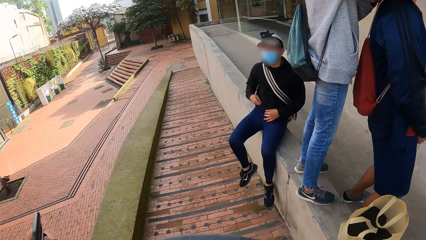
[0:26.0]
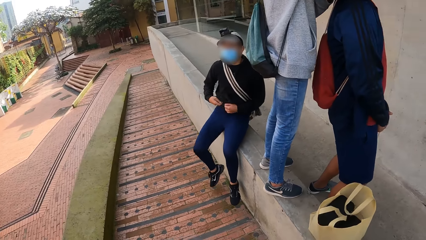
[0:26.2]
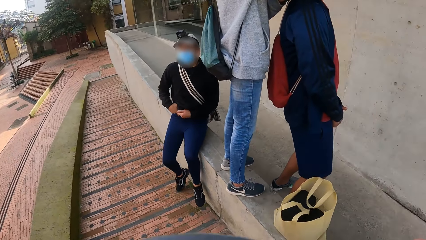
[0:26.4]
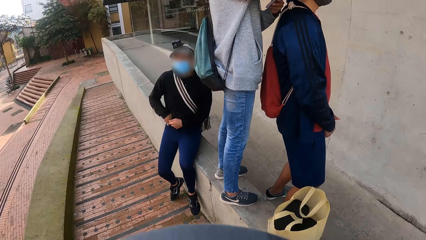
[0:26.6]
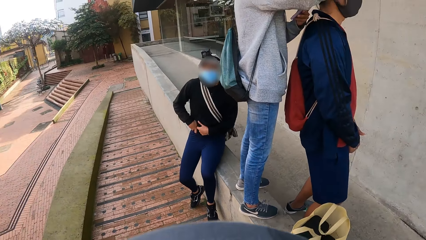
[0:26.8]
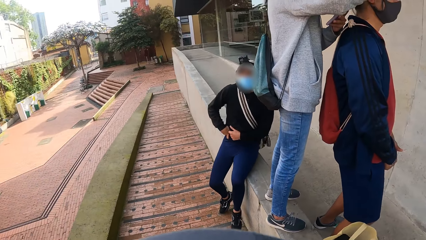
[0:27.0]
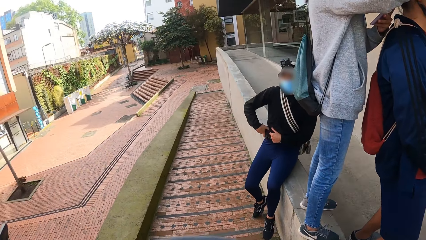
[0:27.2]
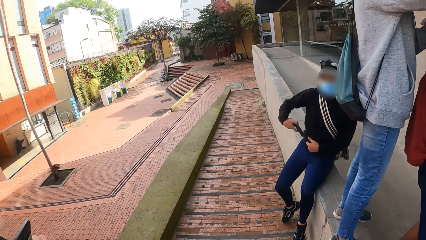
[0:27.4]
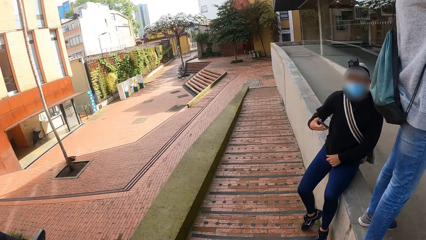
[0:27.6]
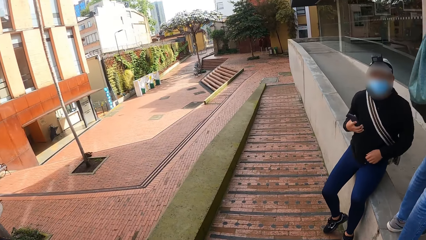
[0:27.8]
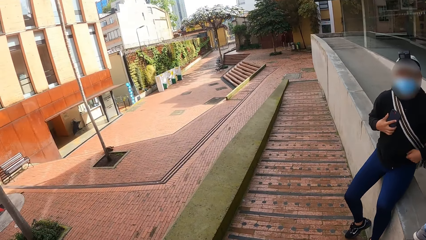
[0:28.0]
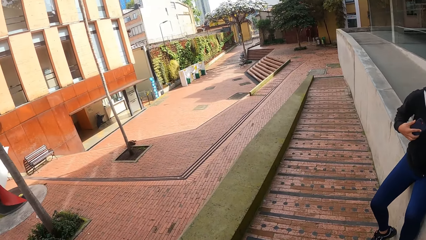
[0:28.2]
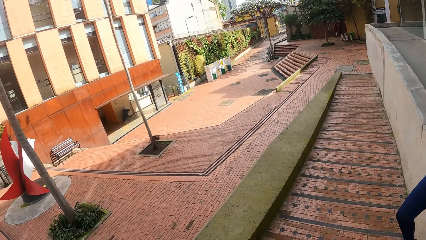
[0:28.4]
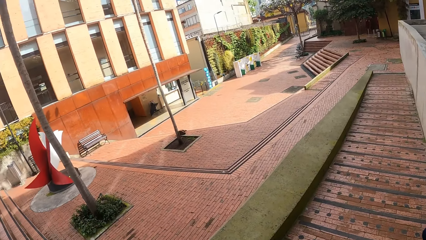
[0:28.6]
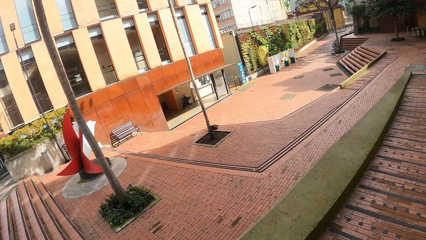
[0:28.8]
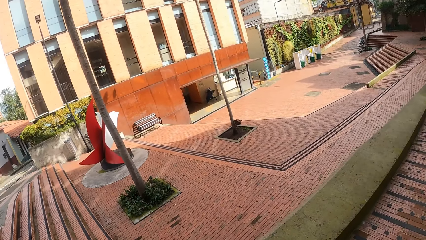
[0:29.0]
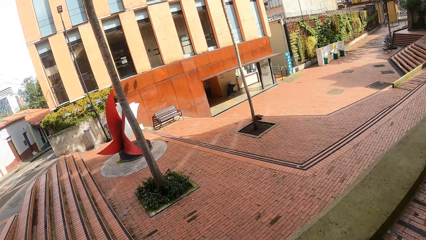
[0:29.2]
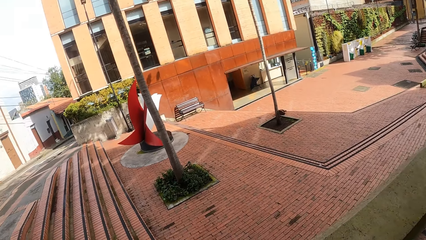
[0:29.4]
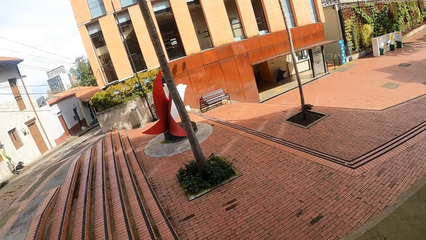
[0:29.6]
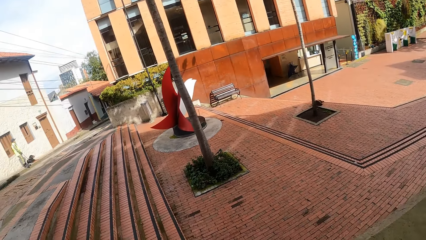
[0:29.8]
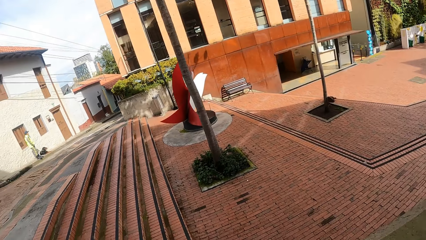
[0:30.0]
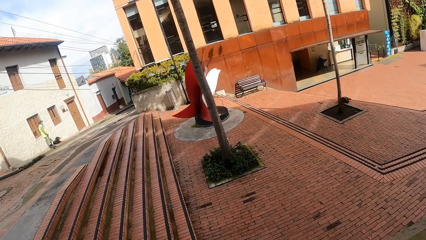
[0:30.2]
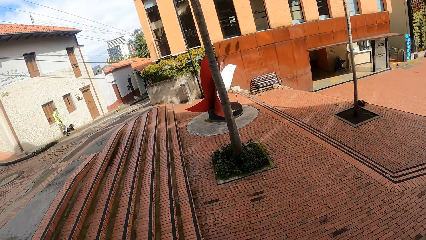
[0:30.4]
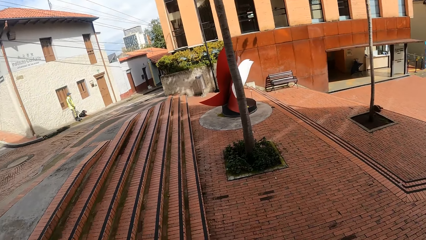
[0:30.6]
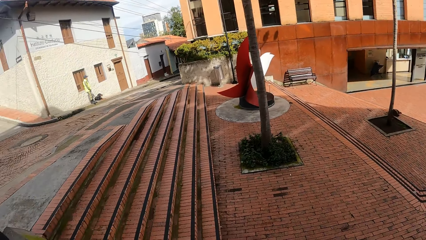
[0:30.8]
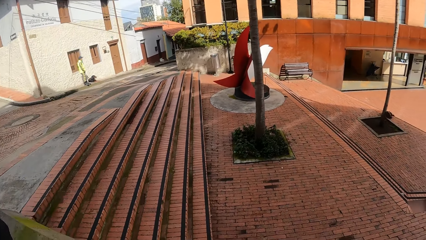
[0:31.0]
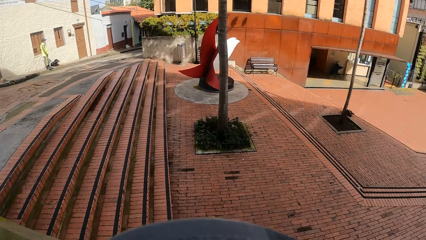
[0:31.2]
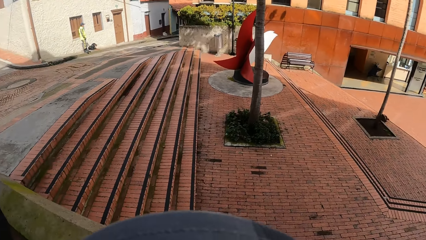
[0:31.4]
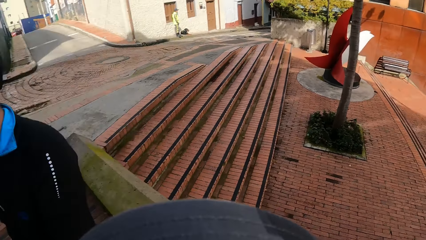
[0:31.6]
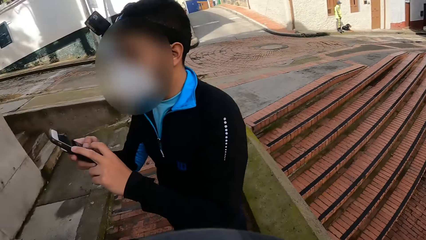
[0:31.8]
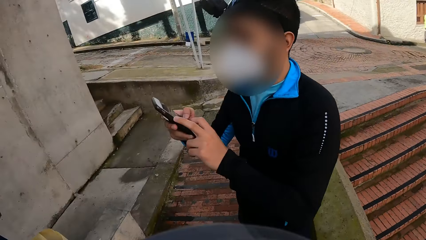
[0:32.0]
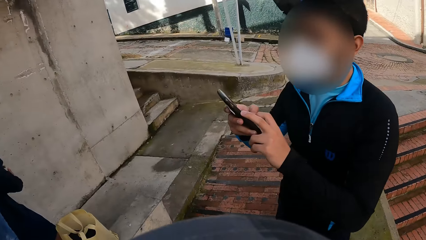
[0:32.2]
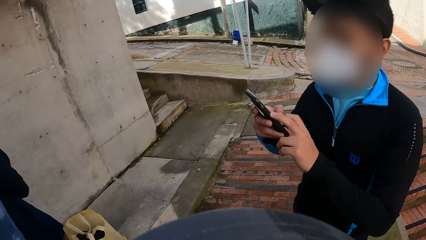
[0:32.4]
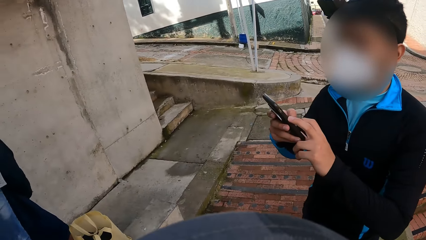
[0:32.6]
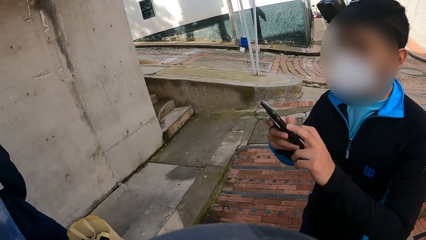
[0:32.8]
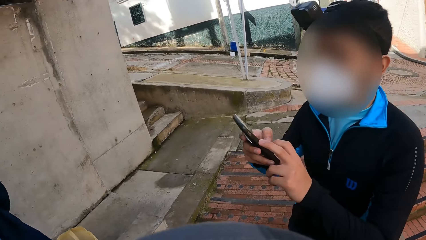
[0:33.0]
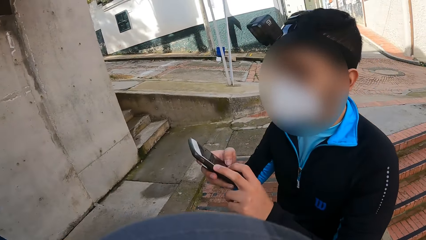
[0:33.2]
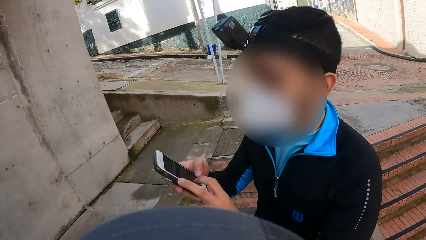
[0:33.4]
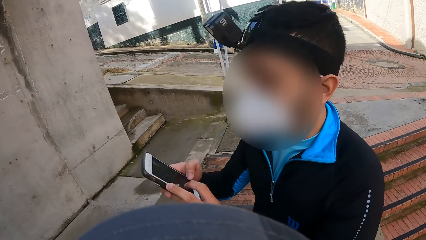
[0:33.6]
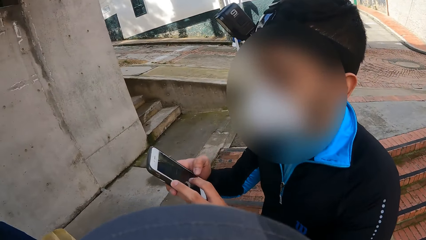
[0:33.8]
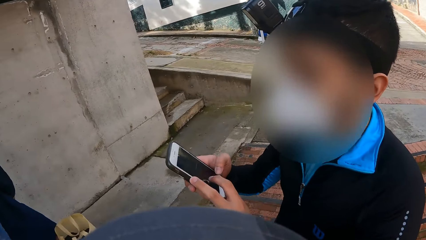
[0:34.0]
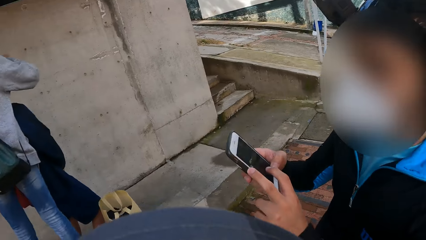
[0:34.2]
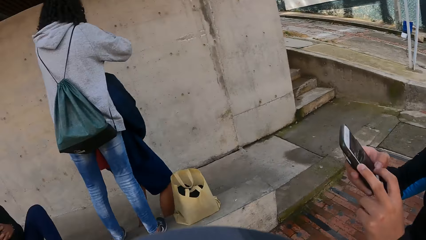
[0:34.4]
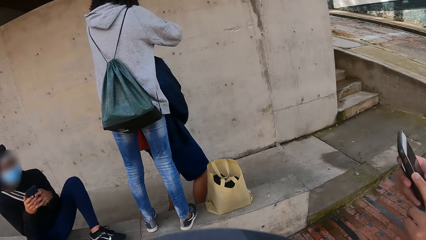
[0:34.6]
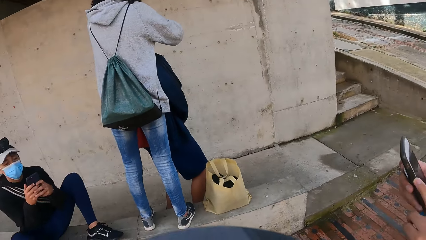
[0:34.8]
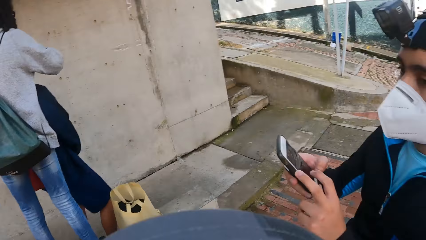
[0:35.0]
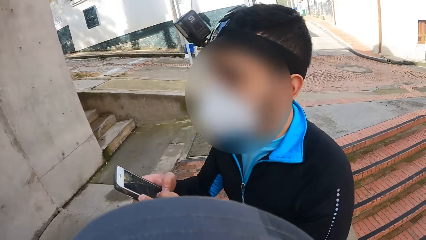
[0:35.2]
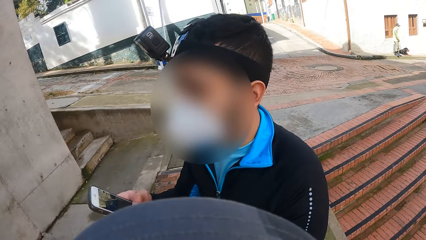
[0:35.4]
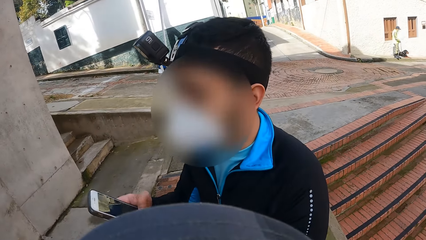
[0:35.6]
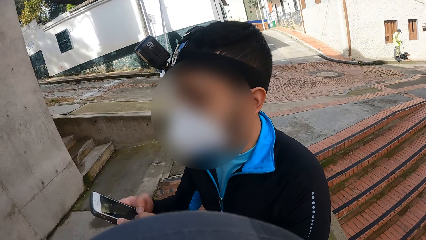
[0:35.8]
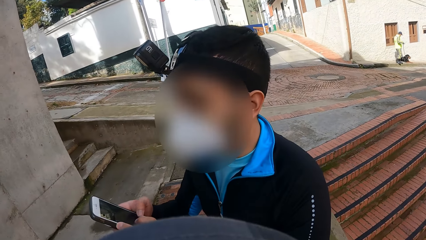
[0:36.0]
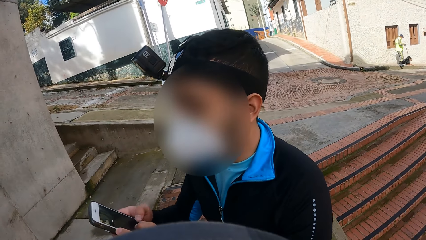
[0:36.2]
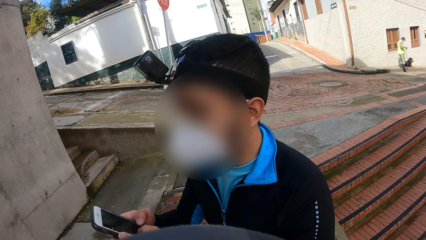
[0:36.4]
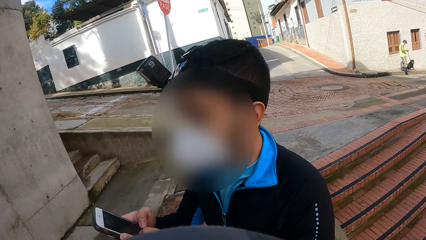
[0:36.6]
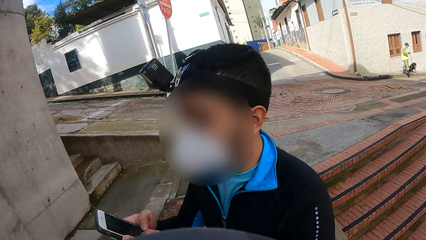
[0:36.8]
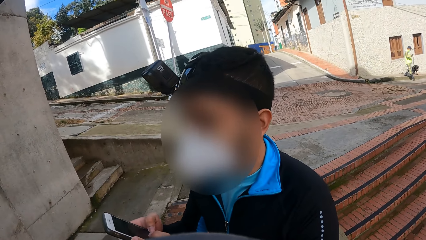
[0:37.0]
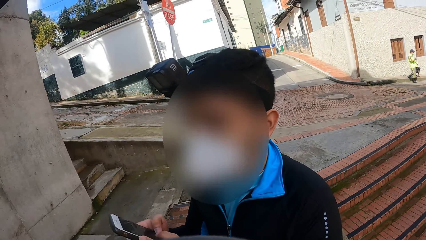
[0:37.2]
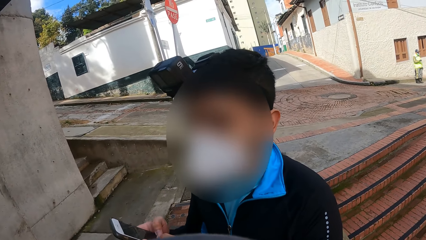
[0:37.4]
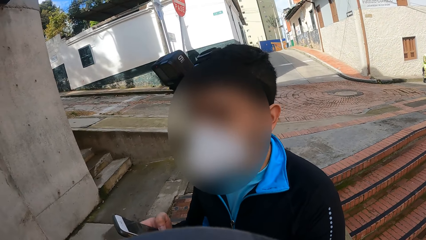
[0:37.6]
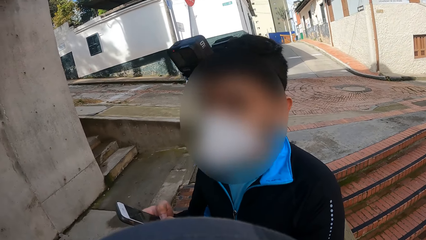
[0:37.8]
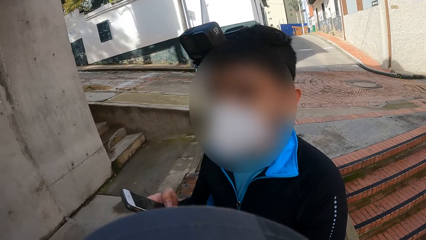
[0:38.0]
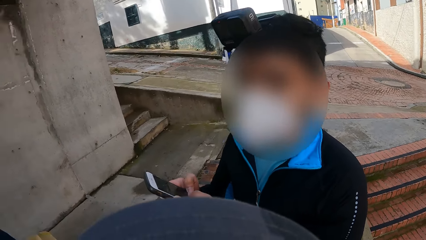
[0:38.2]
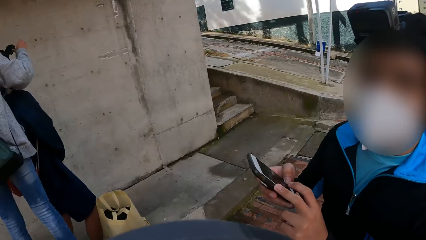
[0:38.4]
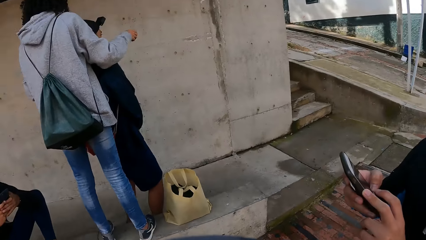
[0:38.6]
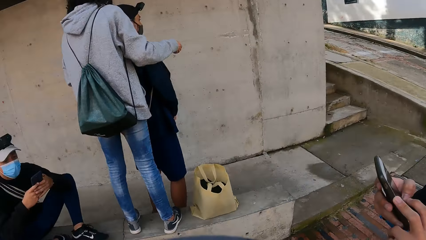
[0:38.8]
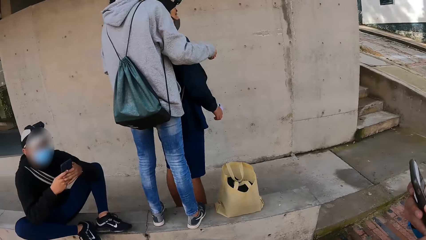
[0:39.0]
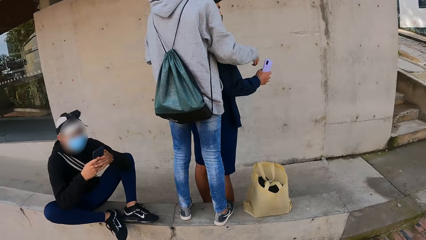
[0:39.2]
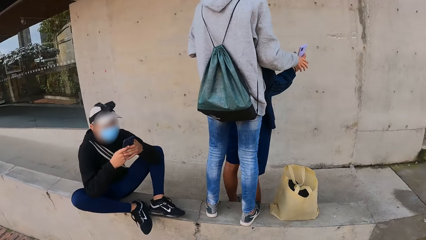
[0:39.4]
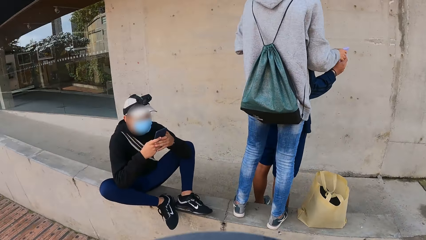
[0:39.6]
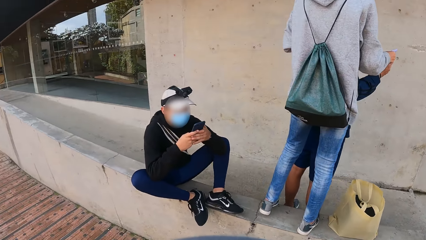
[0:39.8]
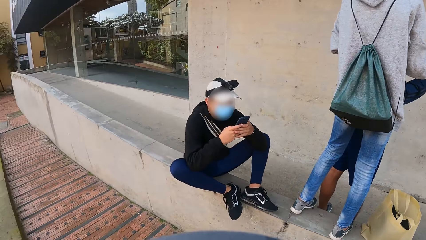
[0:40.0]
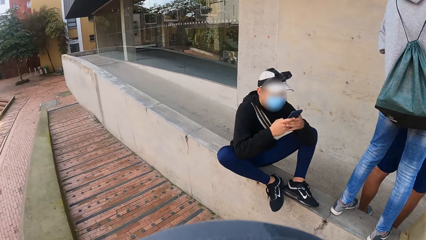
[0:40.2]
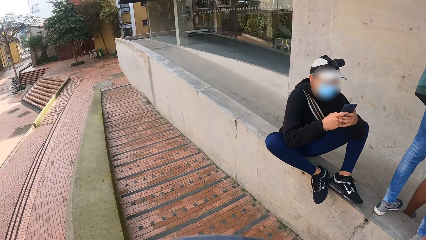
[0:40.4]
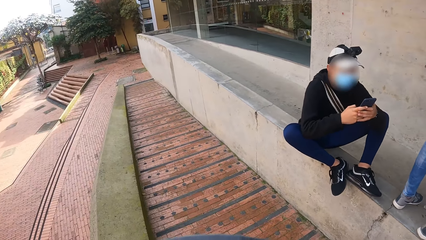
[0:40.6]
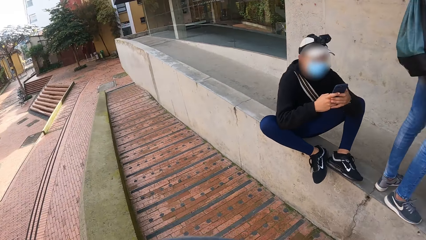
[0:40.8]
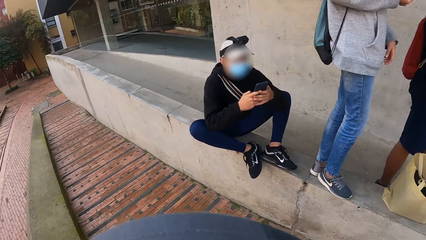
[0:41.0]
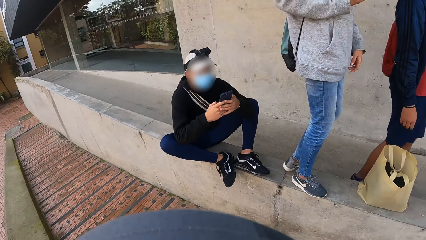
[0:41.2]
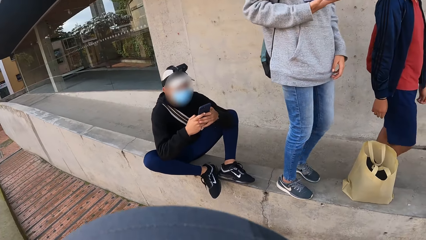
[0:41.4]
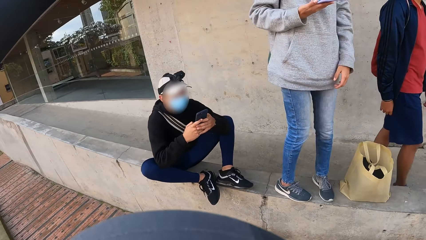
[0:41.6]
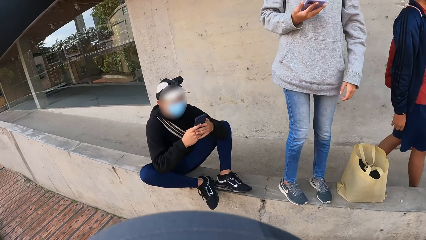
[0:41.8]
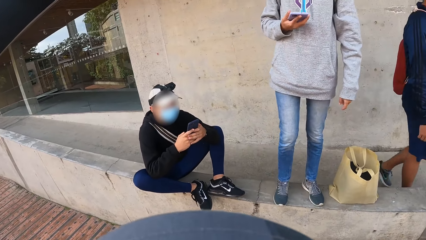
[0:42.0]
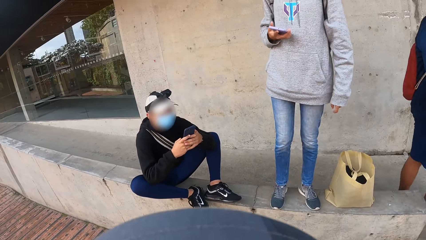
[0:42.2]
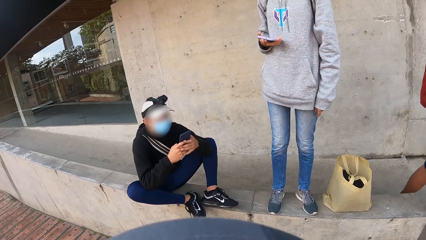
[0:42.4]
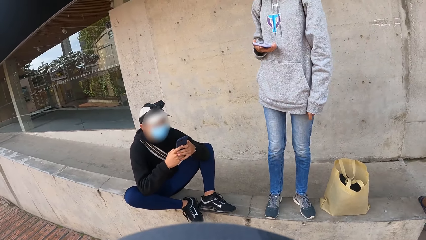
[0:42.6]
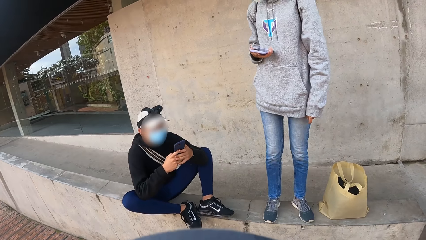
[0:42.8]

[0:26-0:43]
A man removes a phone from his pocket with his right hand. The man operates his phone with his hands. Another man passes a phone to a third man with his right hand.
